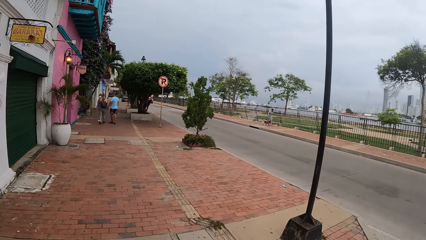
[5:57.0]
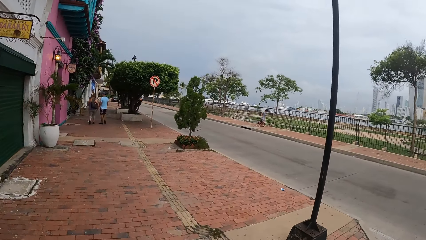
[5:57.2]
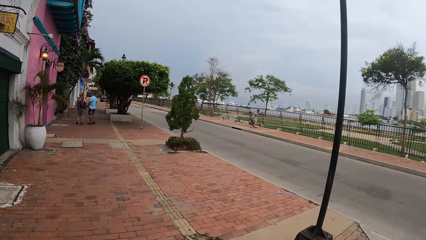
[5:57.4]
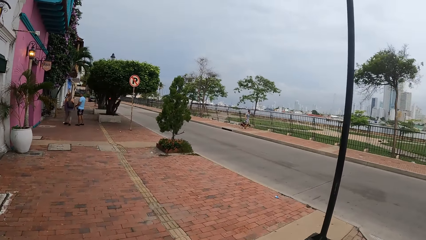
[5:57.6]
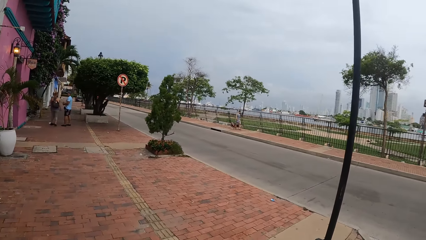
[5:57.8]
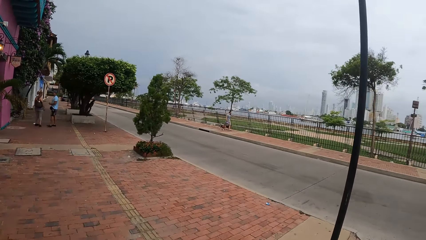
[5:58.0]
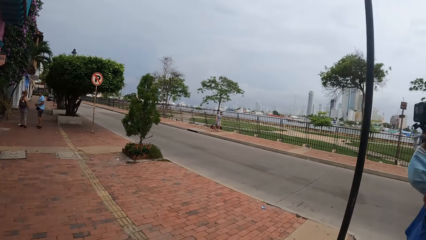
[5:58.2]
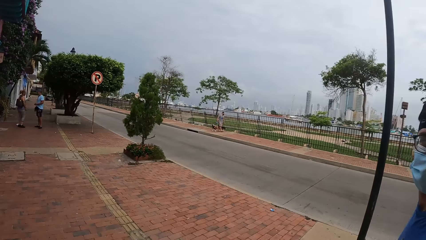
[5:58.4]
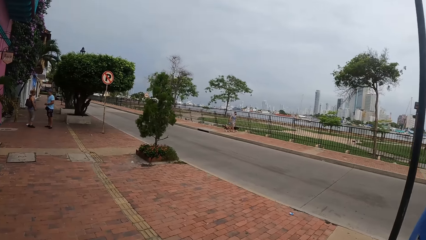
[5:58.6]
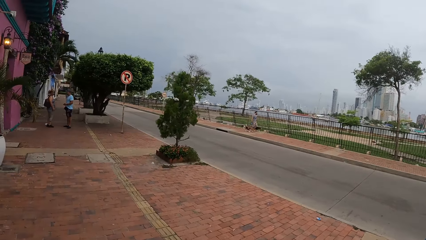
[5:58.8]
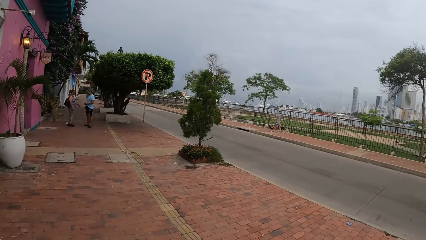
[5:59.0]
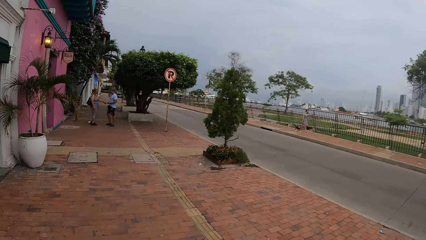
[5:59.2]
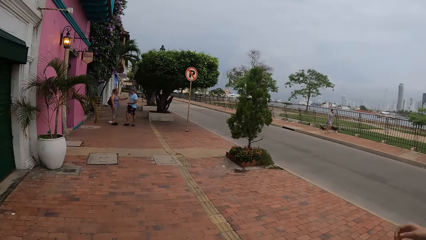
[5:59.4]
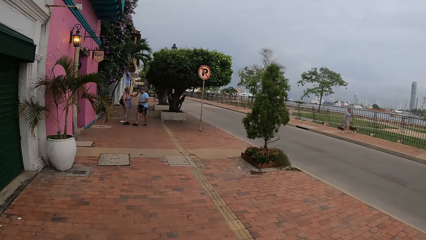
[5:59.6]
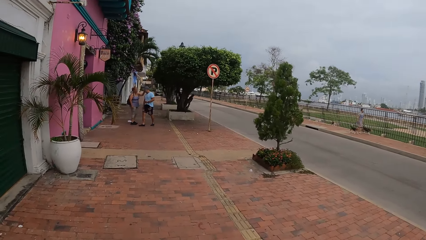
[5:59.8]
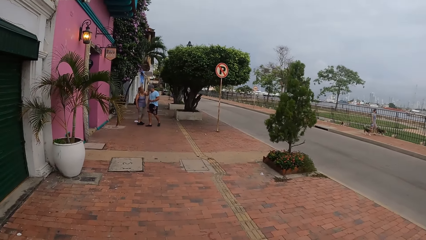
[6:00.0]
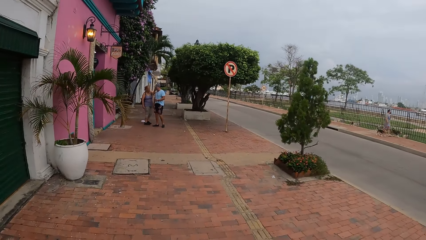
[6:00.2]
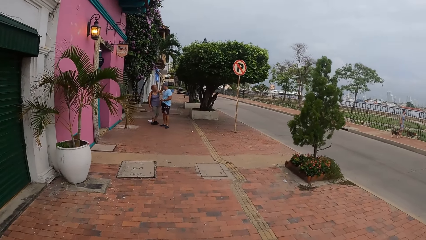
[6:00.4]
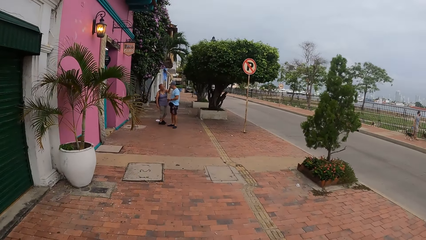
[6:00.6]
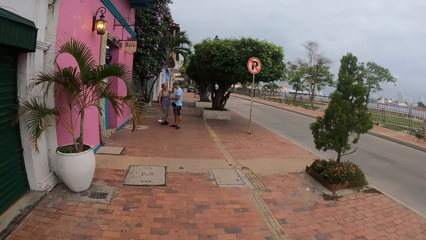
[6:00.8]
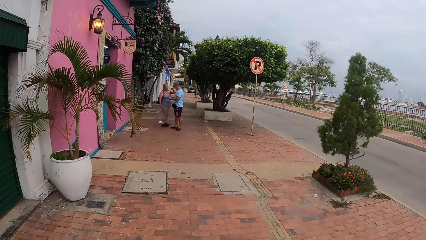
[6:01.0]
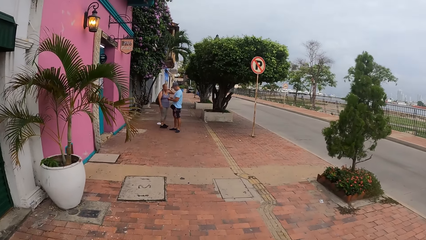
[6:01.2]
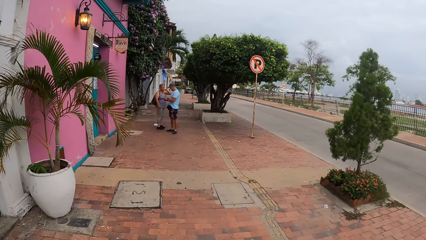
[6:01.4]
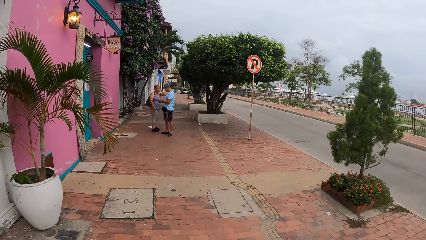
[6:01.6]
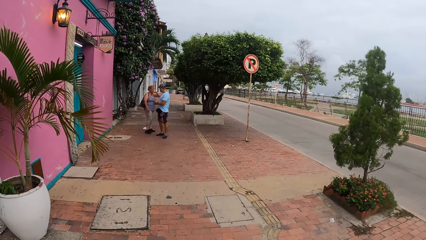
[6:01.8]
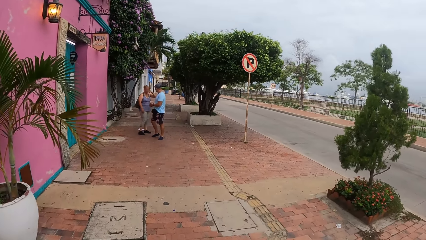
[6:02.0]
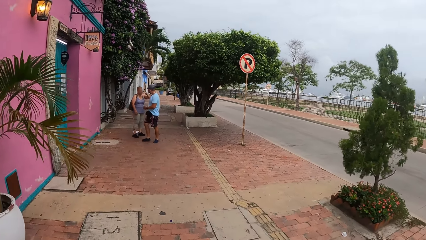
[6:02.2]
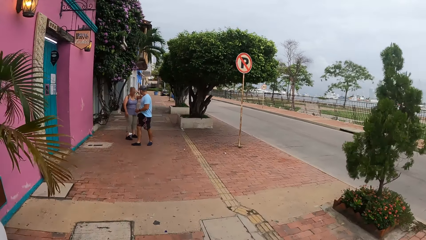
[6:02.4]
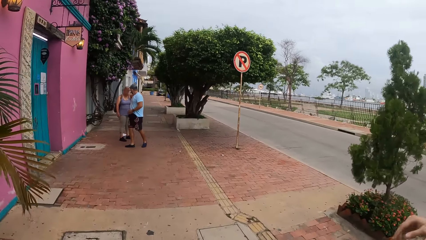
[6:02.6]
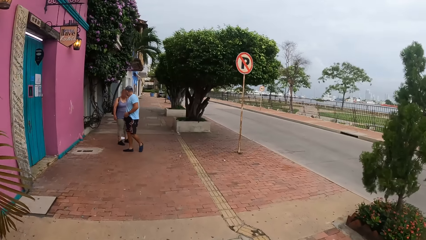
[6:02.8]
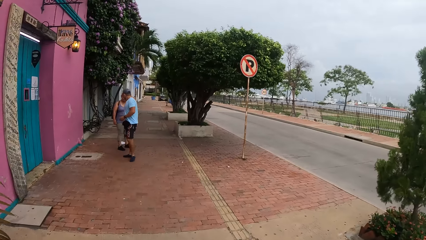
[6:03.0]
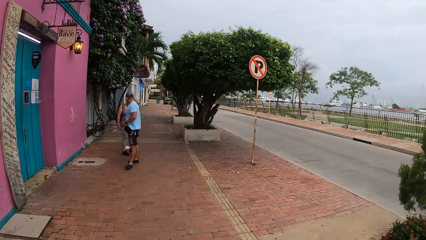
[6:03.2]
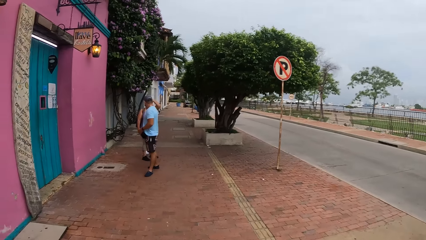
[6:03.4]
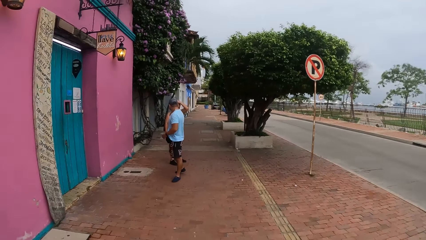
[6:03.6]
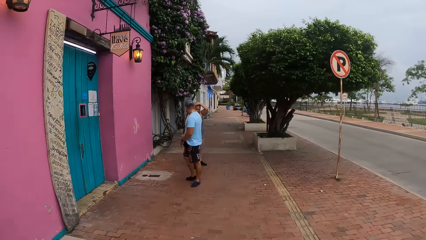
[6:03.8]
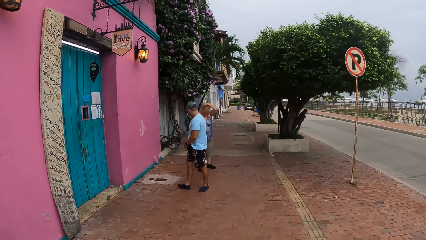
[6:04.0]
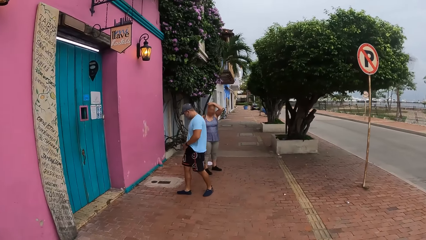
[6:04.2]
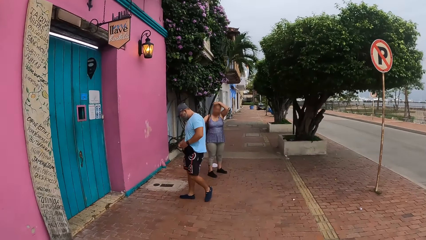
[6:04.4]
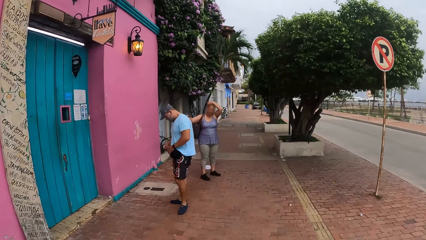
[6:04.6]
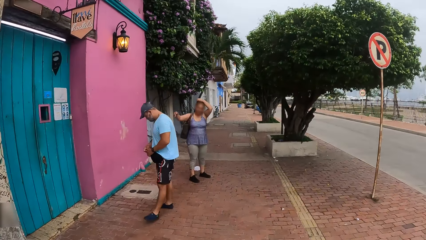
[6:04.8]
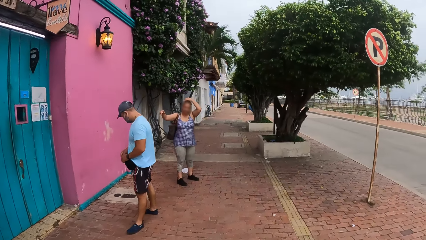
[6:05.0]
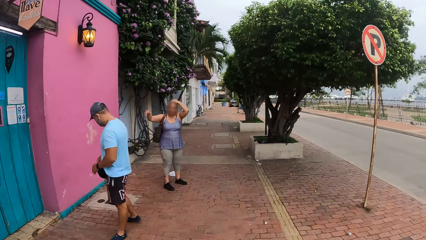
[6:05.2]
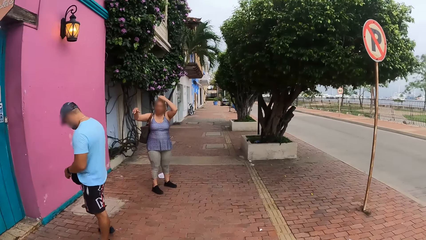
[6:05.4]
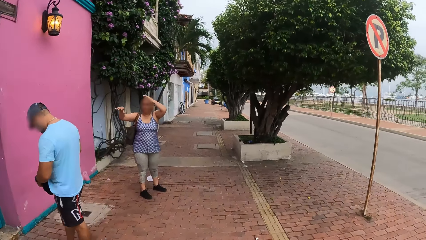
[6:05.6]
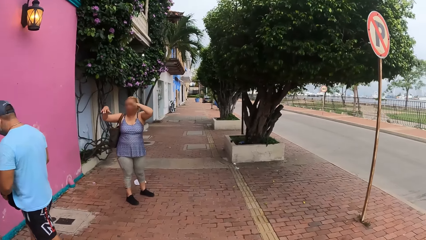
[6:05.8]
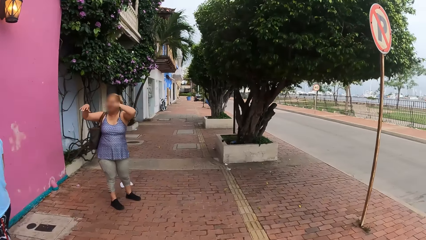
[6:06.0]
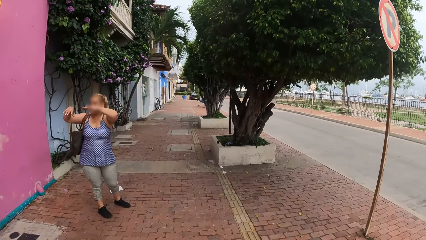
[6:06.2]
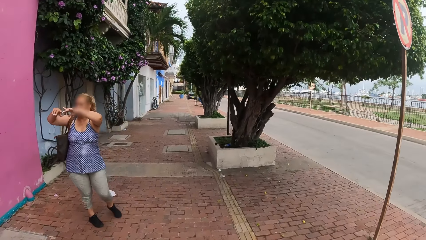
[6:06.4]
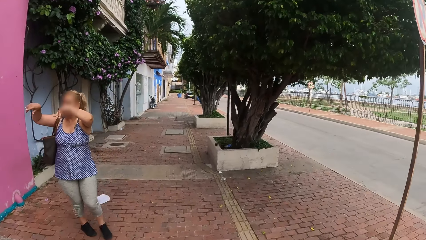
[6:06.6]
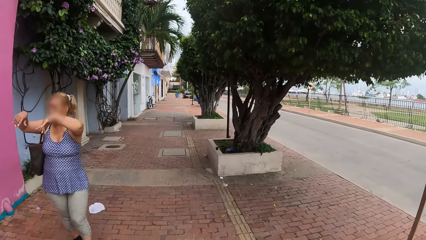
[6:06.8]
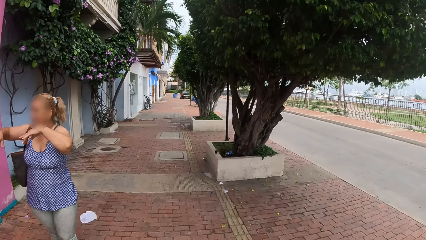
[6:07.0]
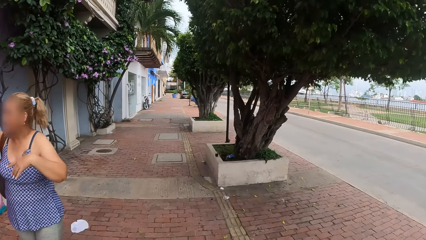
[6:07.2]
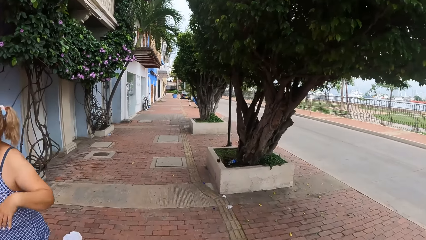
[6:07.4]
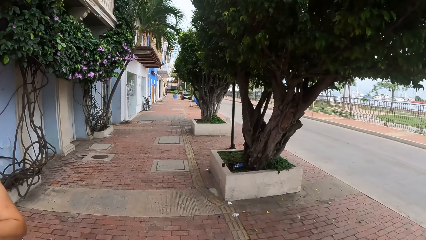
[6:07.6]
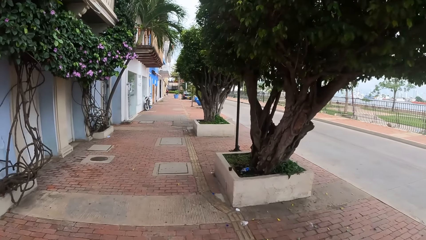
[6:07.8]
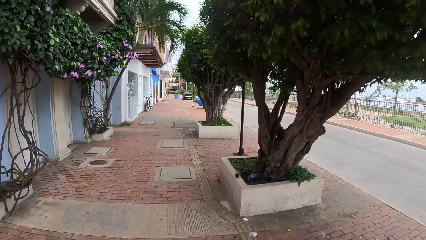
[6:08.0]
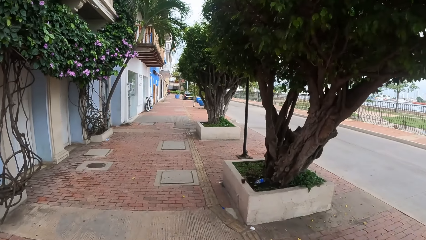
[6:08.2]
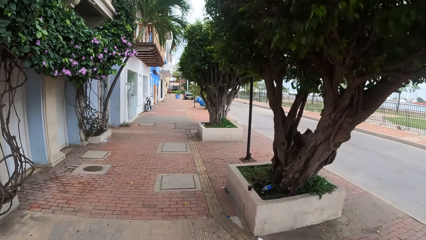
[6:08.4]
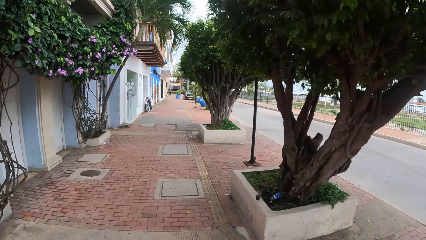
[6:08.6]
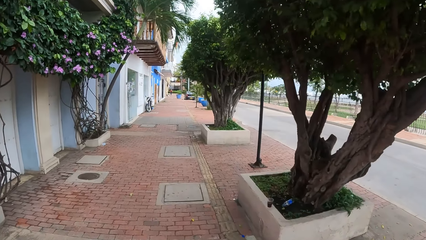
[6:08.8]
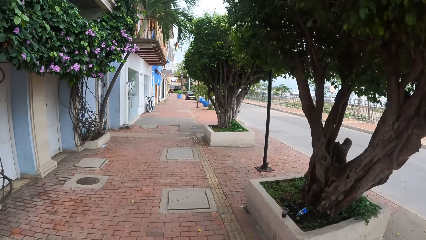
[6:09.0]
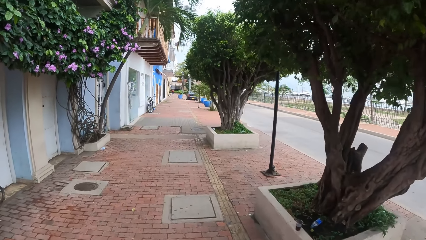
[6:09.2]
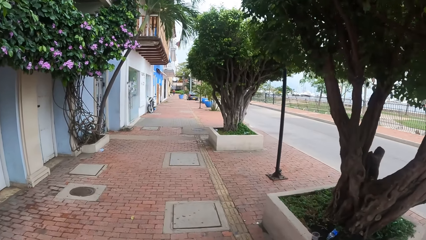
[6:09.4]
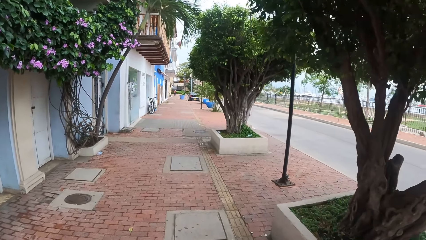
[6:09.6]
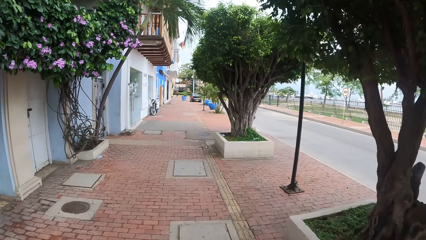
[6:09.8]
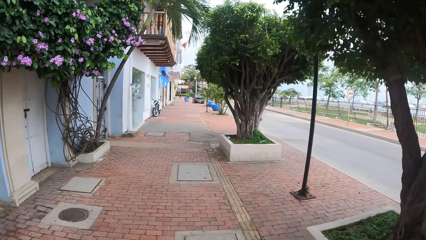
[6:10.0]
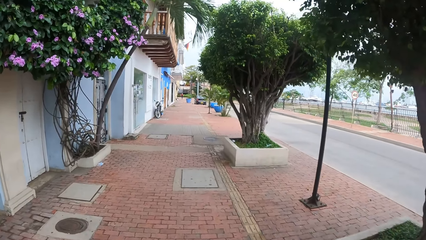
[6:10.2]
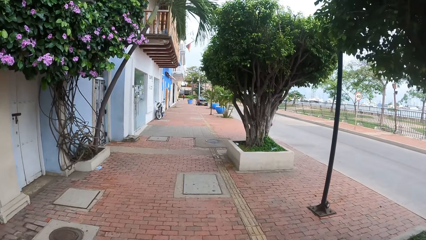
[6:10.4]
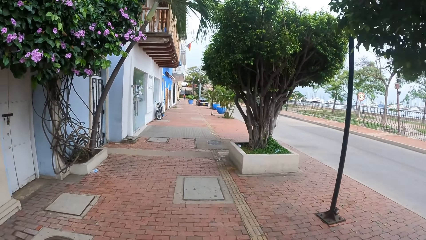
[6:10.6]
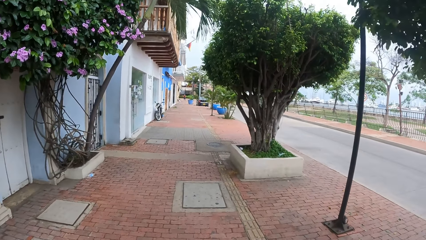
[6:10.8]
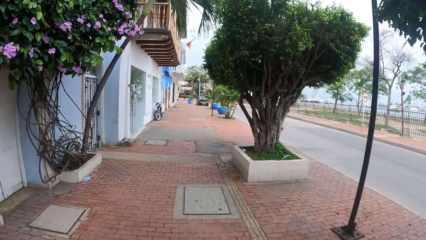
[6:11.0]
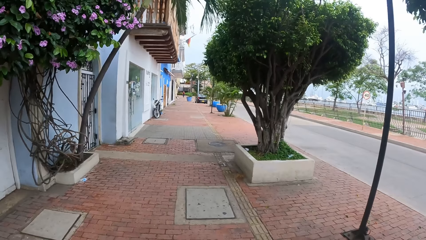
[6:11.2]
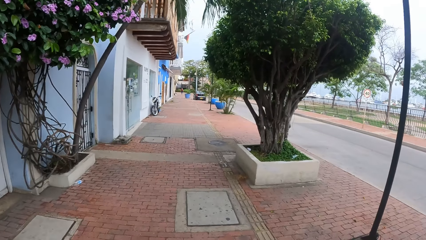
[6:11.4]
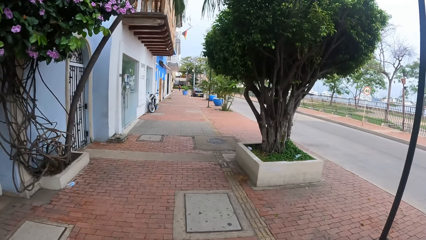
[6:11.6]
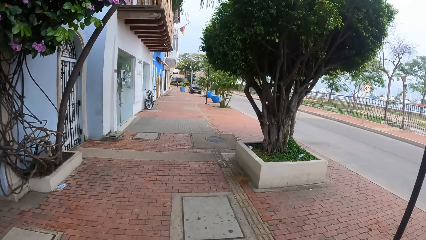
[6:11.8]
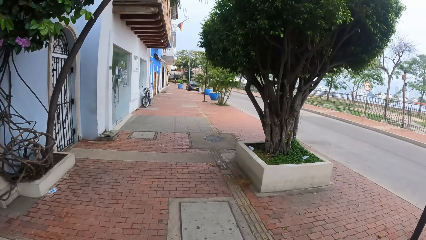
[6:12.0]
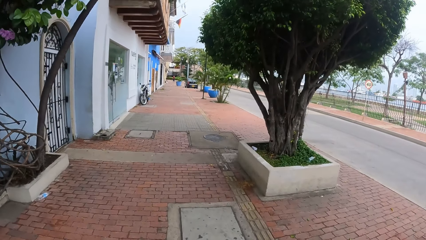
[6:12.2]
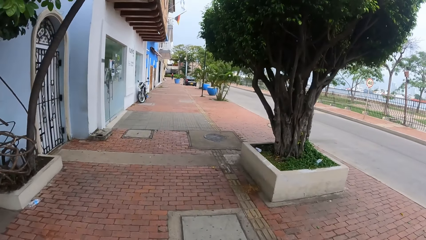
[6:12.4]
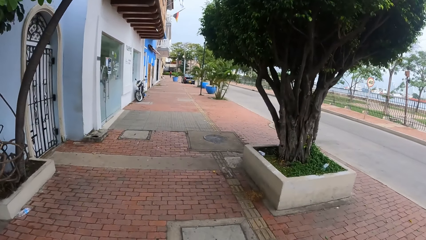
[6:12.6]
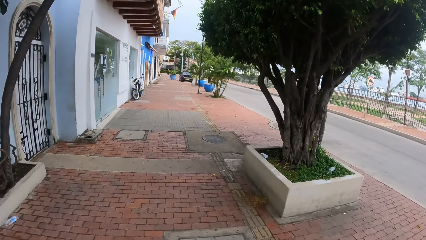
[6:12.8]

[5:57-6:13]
A person interacts with another person. The camera wearer walks along the pavement.
